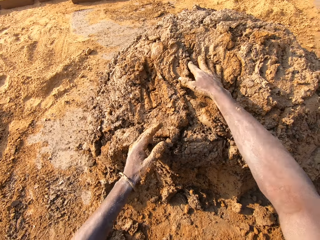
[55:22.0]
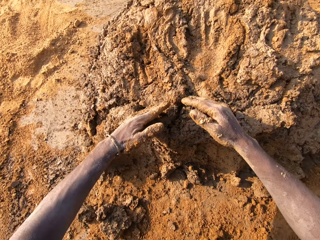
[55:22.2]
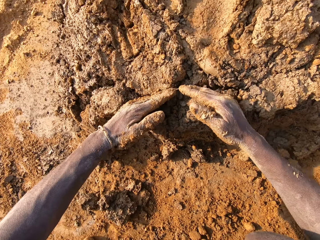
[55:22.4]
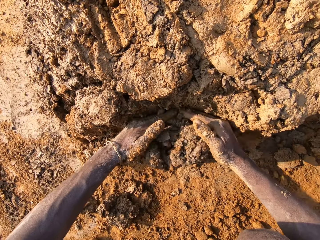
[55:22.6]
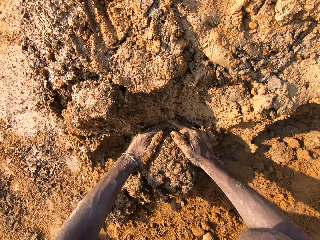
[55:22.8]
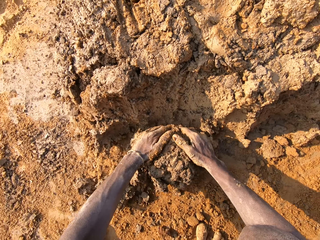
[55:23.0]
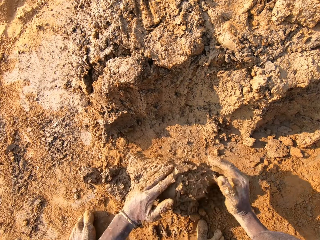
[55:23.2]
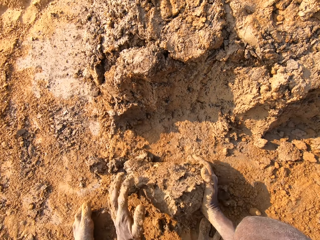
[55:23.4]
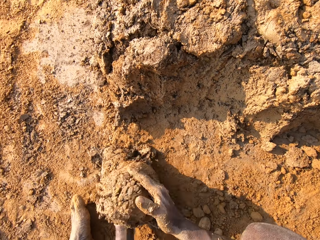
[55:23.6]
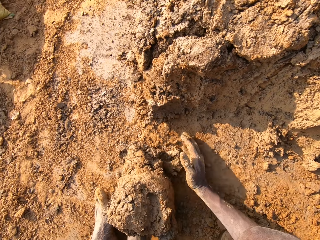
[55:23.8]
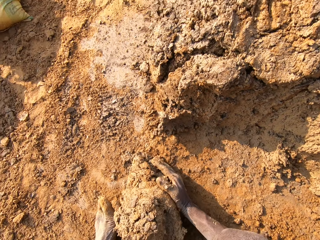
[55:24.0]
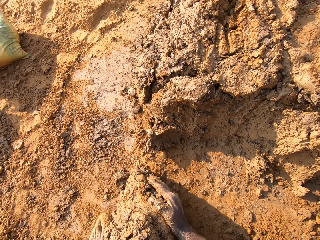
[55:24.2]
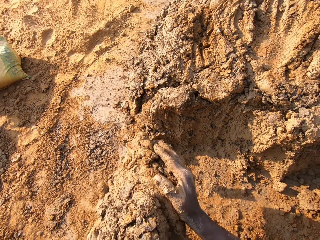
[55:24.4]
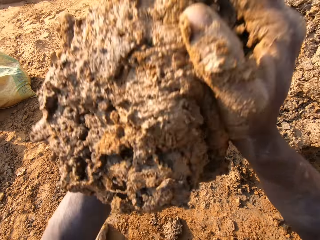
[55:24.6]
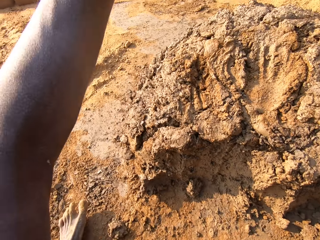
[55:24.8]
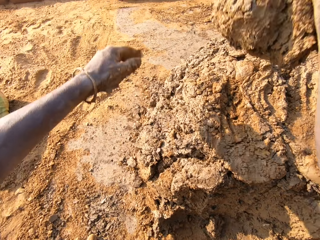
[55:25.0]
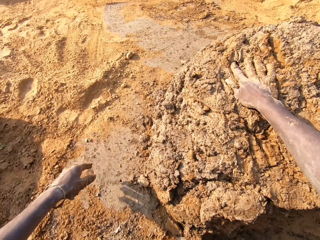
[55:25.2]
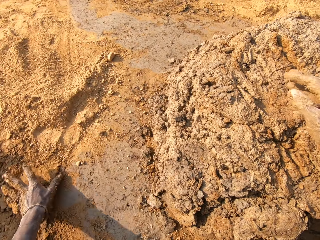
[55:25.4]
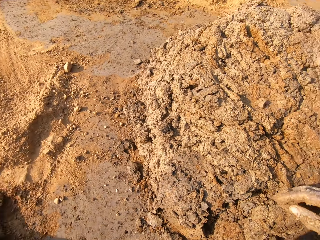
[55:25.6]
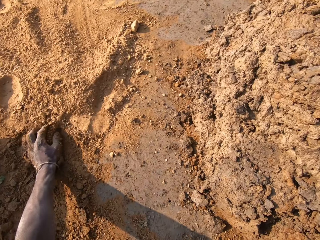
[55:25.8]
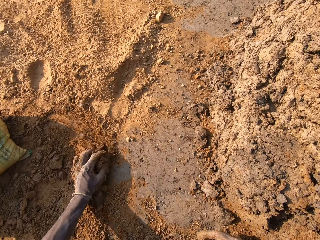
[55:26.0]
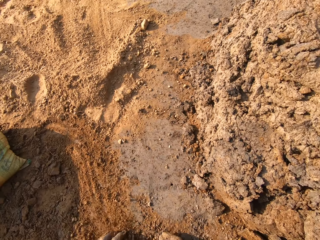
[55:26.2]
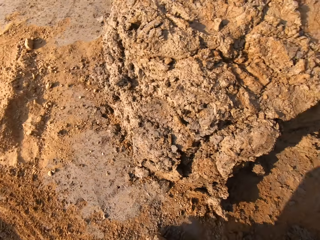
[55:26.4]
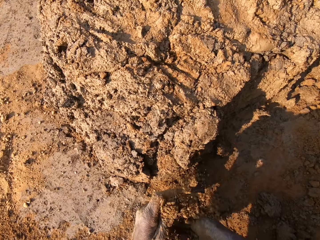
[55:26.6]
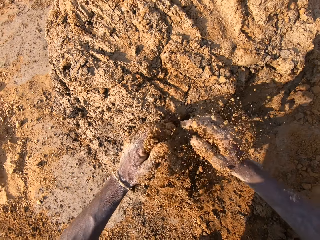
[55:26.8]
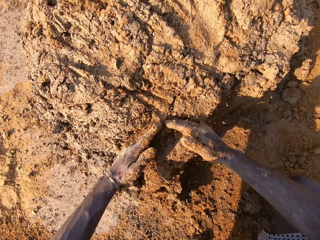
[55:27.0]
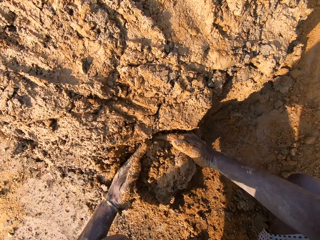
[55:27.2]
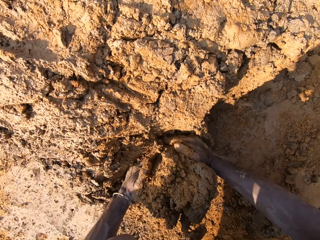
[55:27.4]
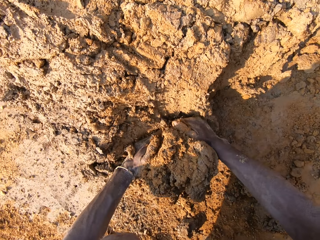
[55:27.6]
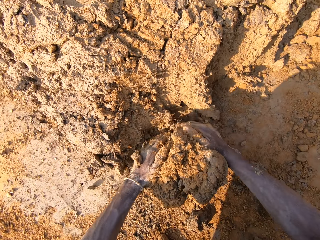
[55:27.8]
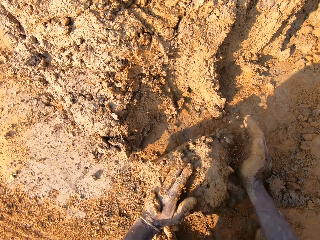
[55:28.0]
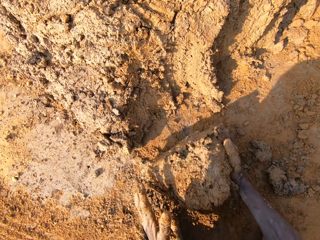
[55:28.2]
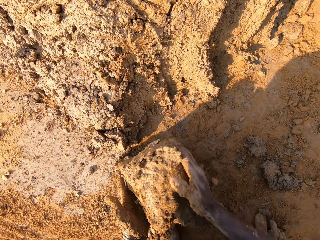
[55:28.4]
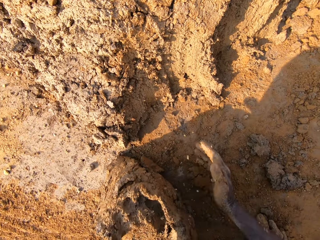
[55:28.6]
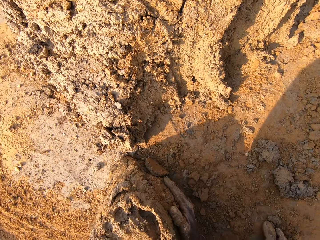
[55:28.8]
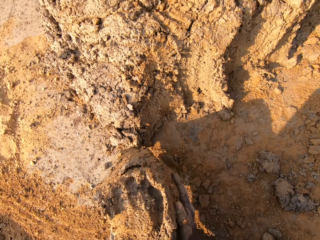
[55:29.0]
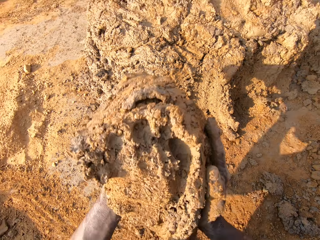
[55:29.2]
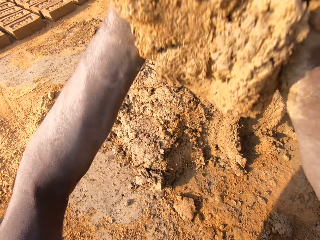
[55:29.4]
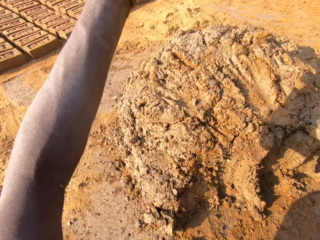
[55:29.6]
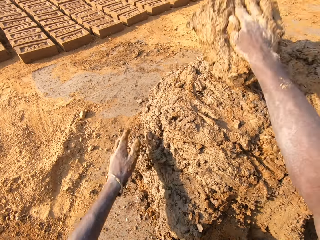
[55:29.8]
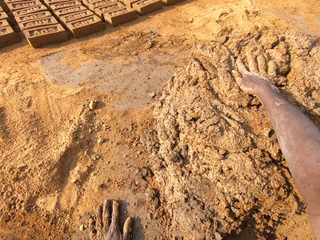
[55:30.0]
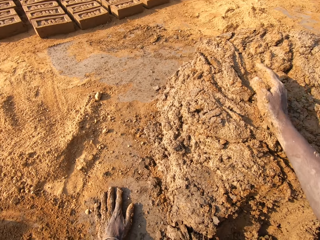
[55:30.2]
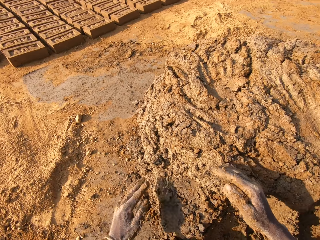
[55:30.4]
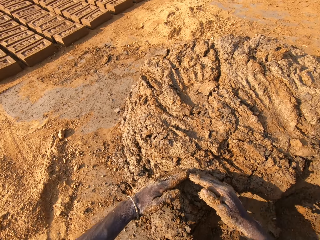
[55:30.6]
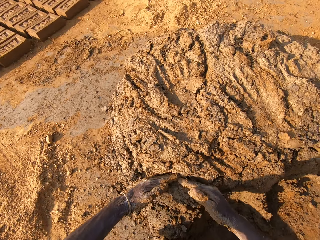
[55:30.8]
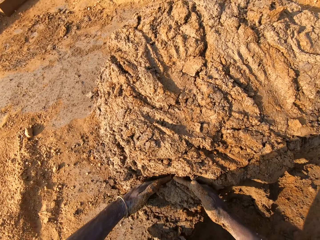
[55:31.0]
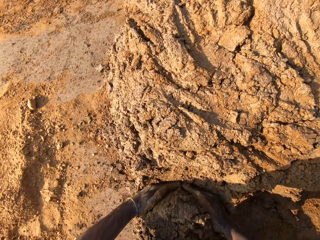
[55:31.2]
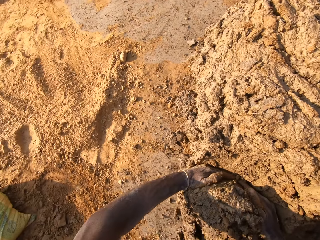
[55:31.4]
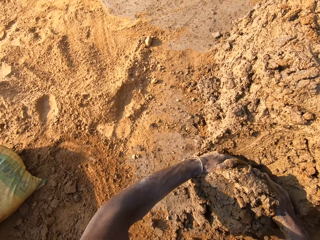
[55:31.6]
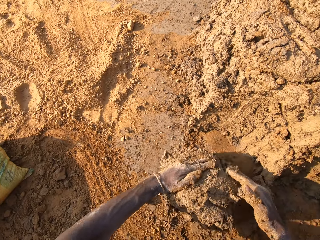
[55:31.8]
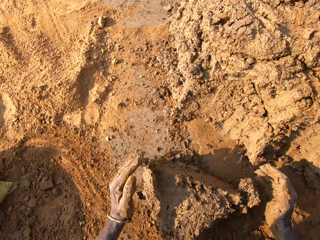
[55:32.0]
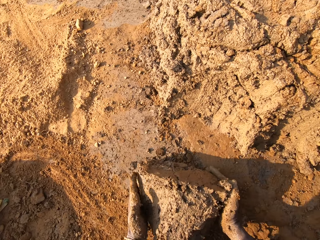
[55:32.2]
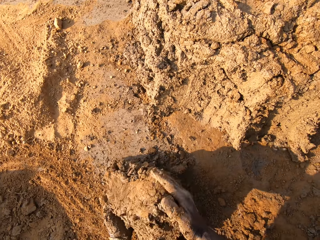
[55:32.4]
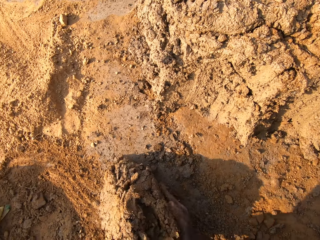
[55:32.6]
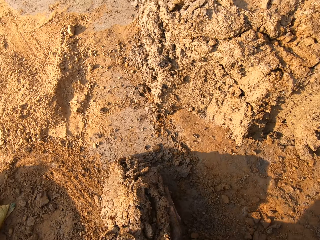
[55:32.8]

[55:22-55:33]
The camera wearer throws the mortar on the pile of mortar. He cuts the mud with his hands. He scoops the mortar from the pile of mortar on the ground. He throws the mortar on the pile of mortar. He picks up soil with his hand. He rubs his hands on the clay. He cuts the mud with his hands. He scoops the mortar from the pile of mortar on the ground. He throws the mortar on the pile of mortar. He cuts the mud with his hands. He scoops the mortar from the pile of mortar on the ground.

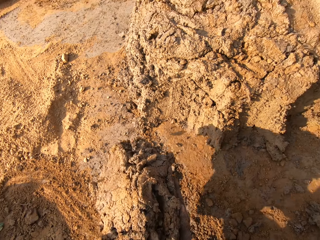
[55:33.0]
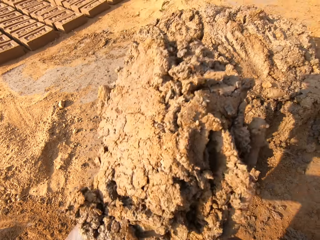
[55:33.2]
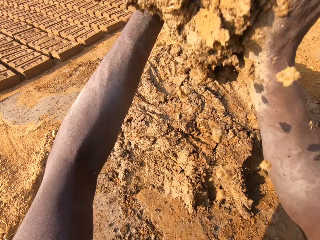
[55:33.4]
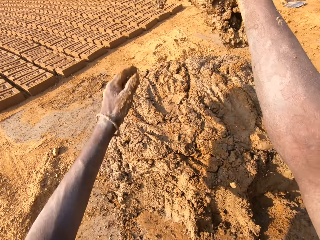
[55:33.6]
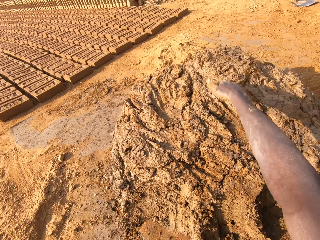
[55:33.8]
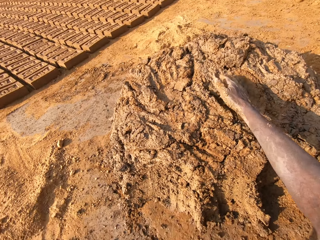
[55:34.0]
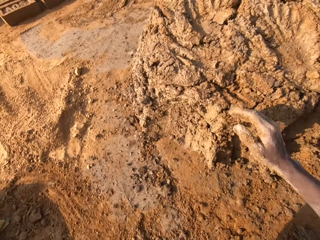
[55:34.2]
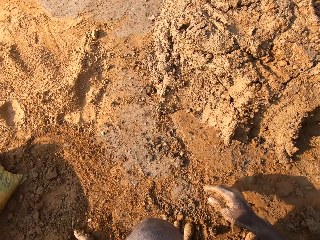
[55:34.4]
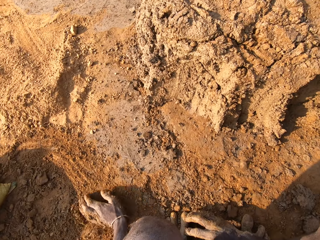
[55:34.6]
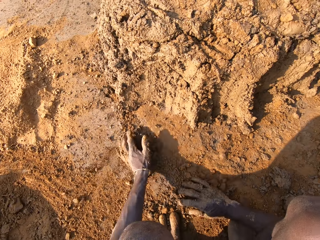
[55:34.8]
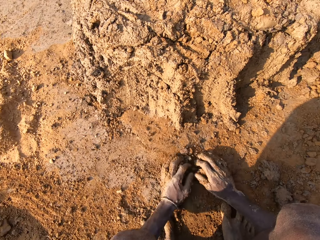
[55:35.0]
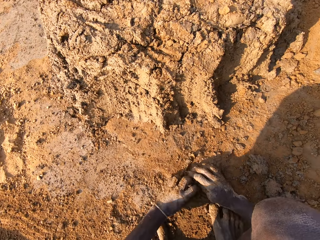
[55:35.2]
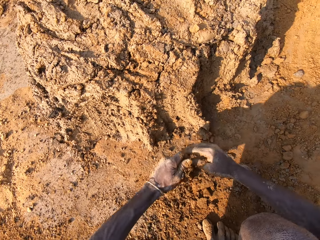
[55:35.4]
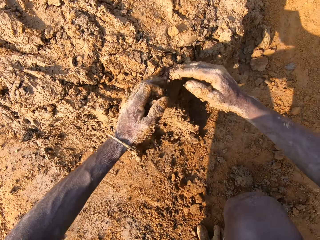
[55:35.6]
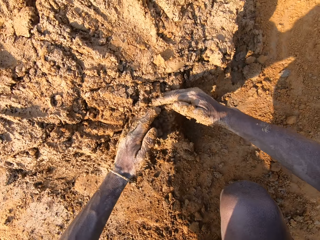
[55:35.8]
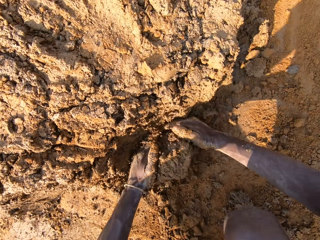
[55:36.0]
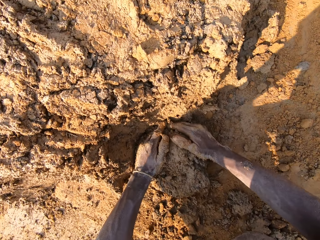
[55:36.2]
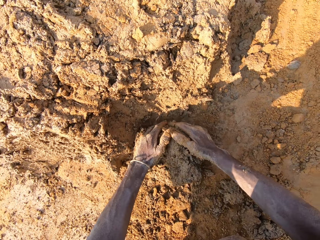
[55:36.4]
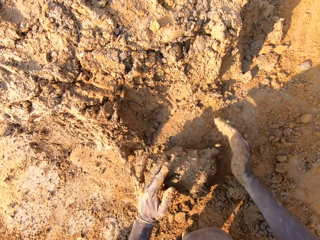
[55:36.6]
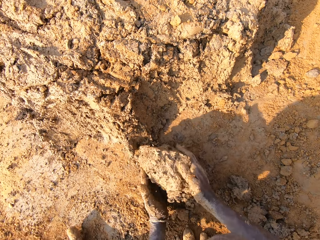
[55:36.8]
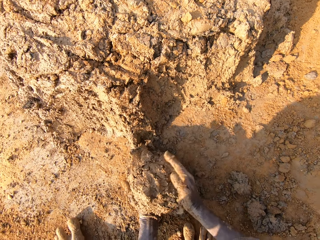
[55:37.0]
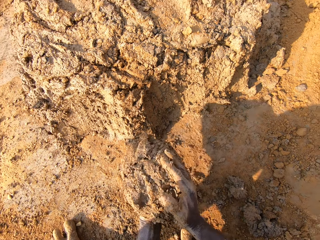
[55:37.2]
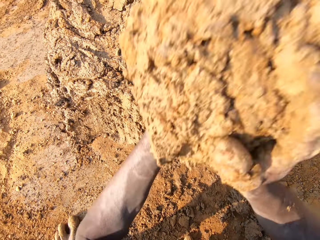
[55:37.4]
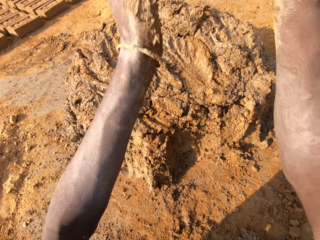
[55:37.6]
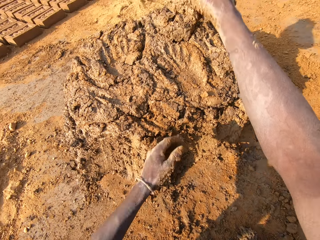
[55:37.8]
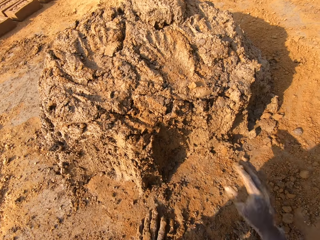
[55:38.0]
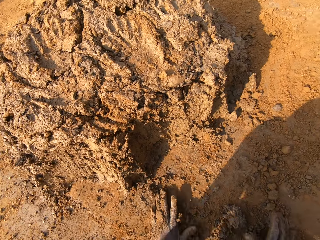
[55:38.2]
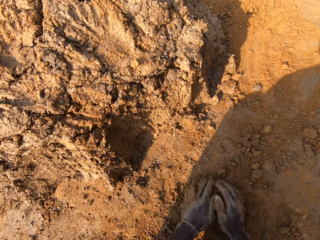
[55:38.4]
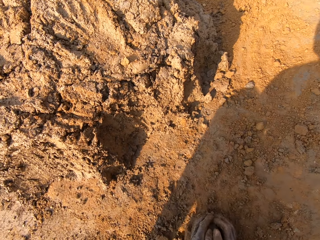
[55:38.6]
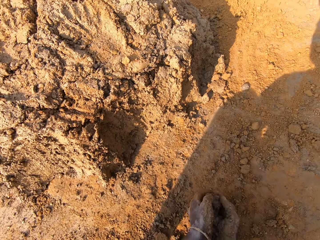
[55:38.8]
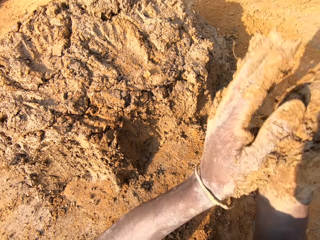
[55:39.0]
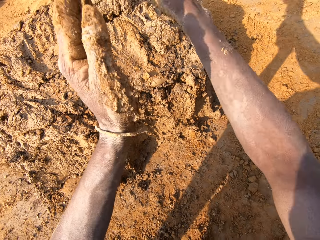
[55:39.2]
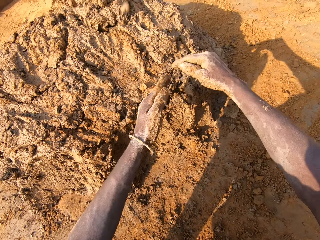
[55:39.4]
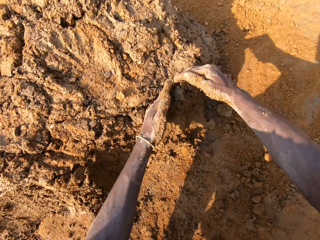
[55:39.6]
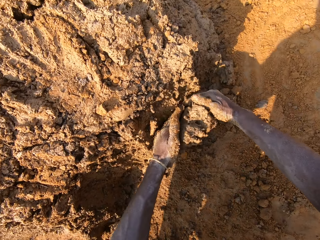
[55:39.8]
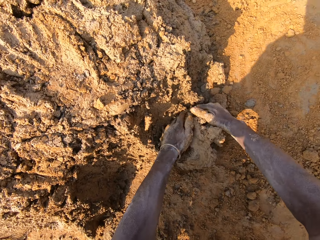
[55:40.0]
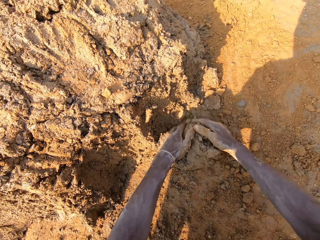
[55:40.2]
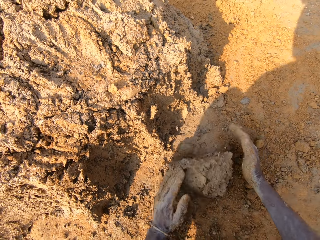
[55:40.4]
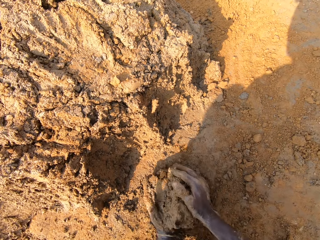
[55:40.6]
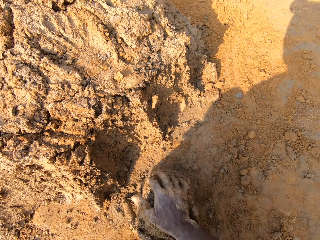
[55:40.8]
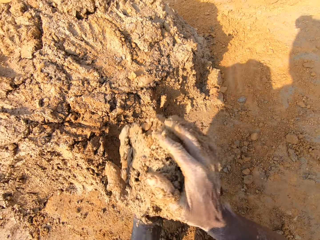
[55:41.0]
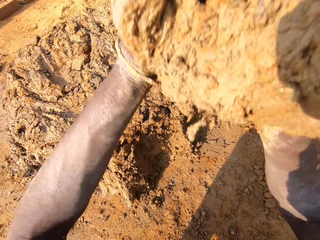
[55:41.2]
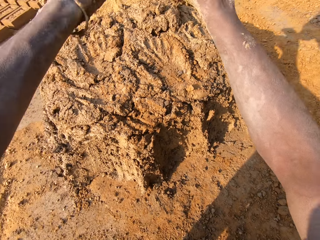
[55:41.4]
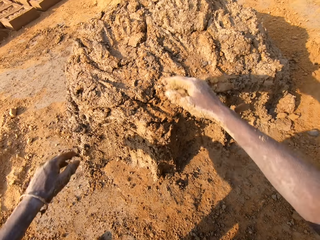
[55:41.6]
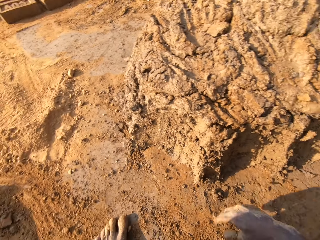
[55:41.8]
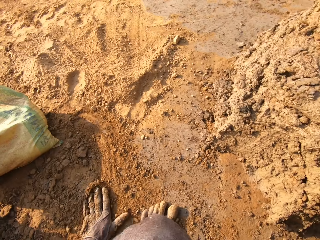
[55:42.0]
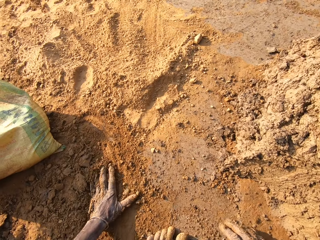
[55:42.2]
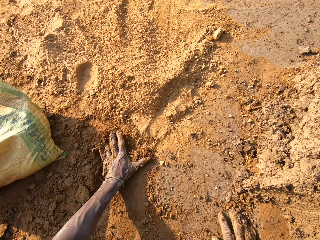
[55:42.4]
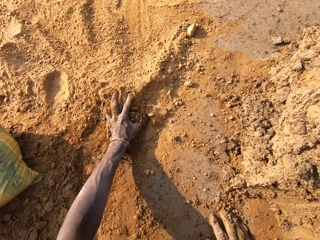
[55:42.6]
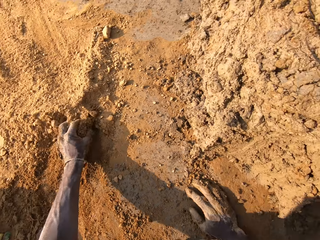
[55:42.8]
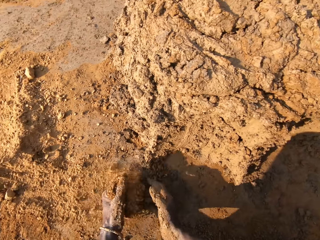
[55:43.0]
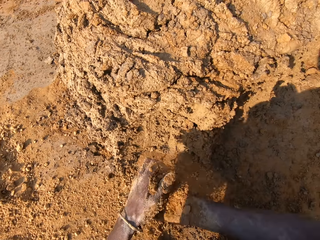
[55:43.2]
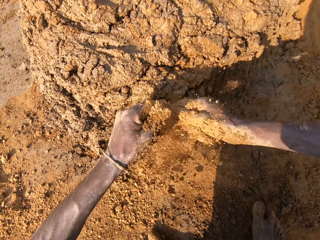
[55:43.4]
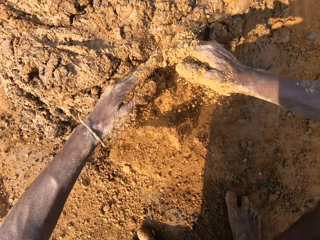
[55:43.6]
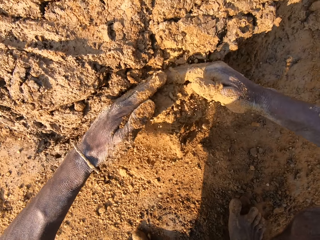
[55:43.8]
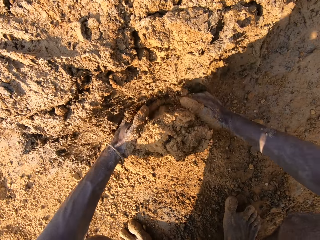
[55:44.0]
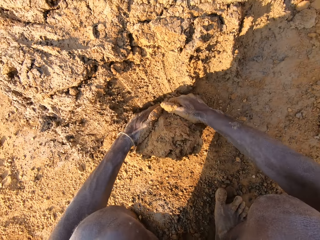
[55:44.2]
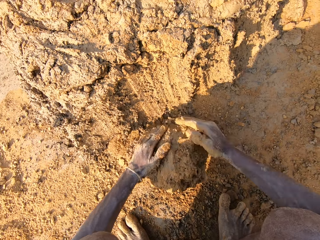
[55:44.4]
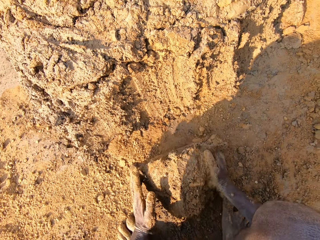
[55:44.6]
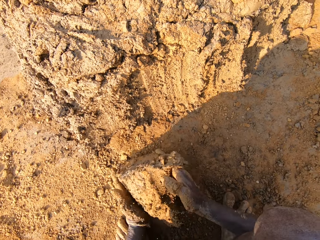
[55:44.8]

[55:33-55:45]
The camera wearer throws the mortar on the pile of mortar. He rubs his hands on the clay. He cuts the mud with his hands. He scoops the mortar from the pile of mortar on the ground. He throws the mortar on the pile of mortar. He picks up soil with his hand. He rubs his hands on the clay. He throws the clay to the pile of mortar. He scoops the mortar from the pile of mortar on the ground. He cuts the mud with his hands. He throws the mortar on the pile of mortar. He picks up the soil with his hand. He rubs his hands on the clay. He cuts the mud with his hands. He scoops the mortar from the pile of mortar on the ground.
